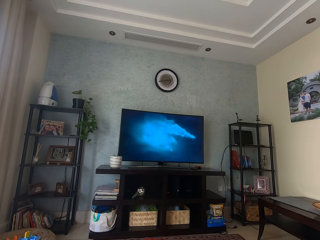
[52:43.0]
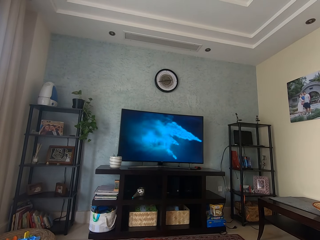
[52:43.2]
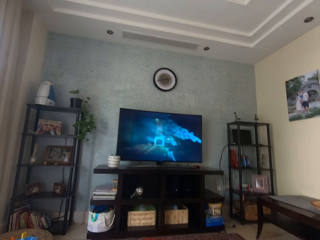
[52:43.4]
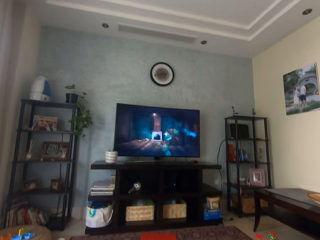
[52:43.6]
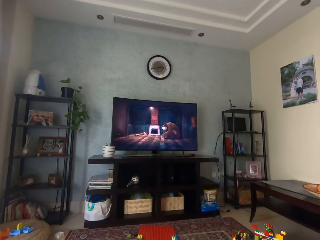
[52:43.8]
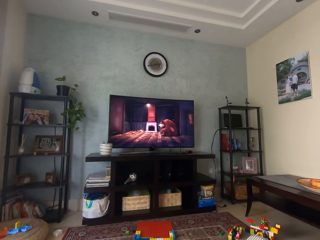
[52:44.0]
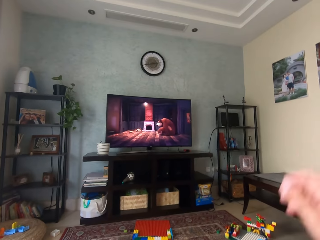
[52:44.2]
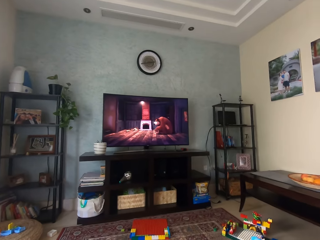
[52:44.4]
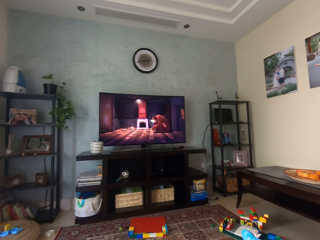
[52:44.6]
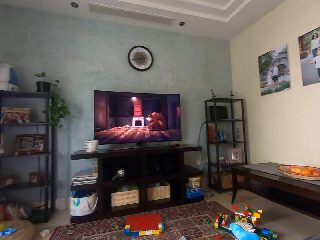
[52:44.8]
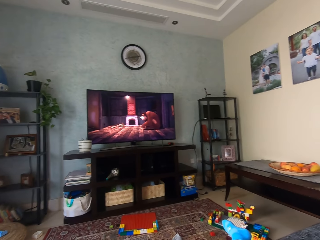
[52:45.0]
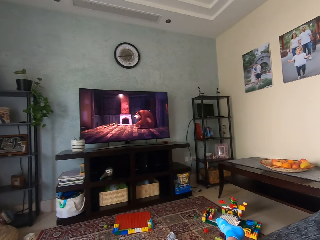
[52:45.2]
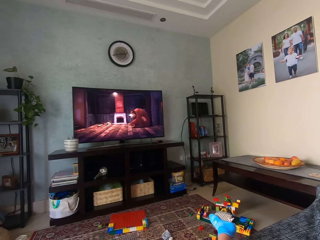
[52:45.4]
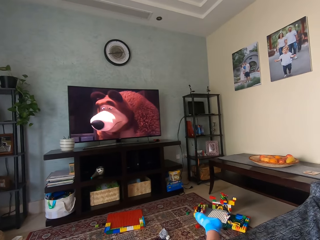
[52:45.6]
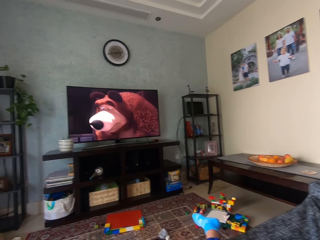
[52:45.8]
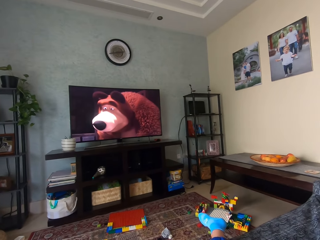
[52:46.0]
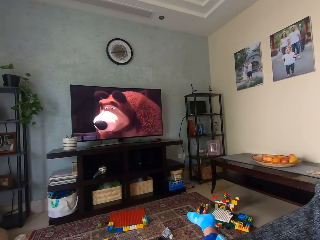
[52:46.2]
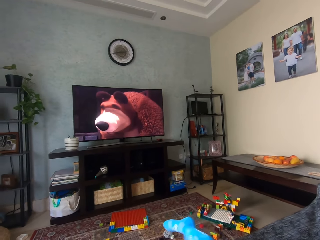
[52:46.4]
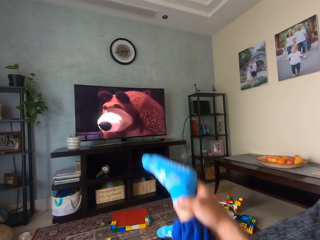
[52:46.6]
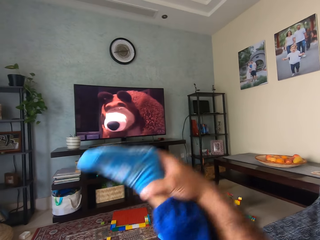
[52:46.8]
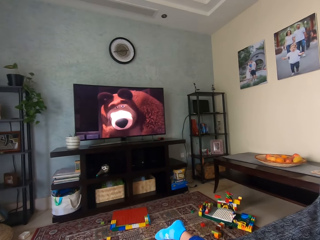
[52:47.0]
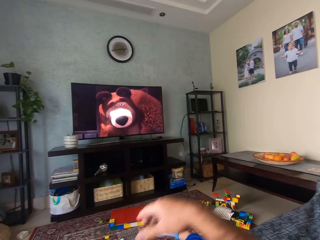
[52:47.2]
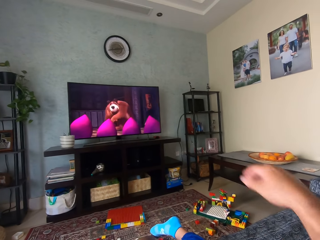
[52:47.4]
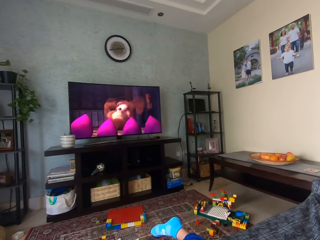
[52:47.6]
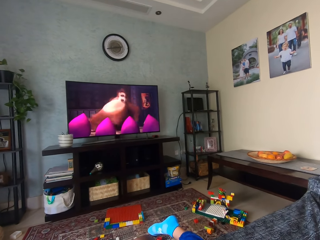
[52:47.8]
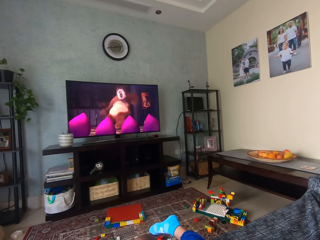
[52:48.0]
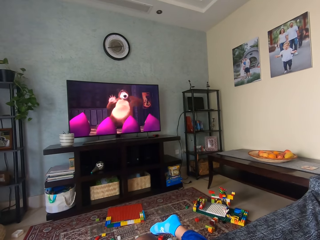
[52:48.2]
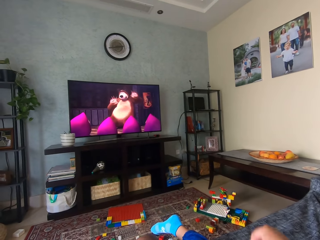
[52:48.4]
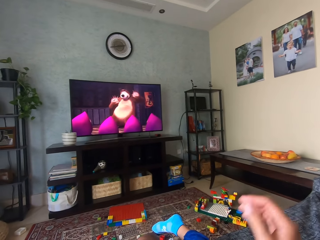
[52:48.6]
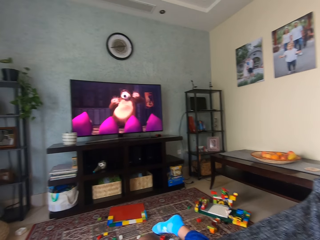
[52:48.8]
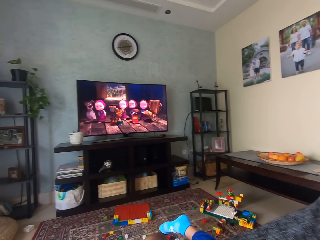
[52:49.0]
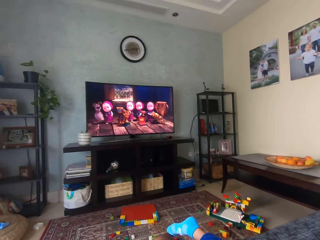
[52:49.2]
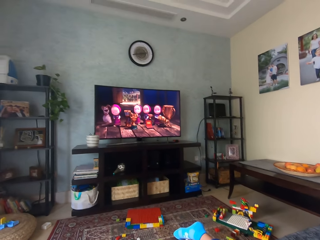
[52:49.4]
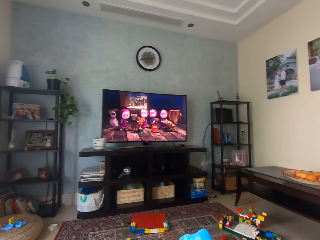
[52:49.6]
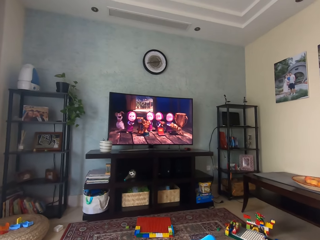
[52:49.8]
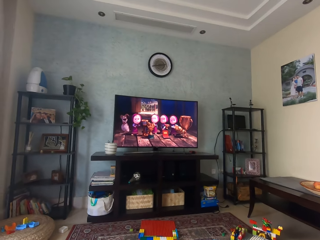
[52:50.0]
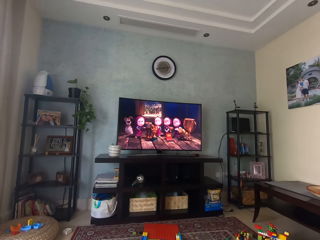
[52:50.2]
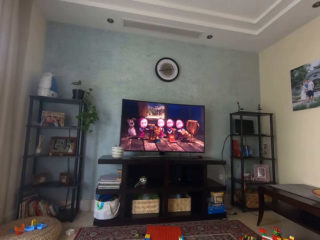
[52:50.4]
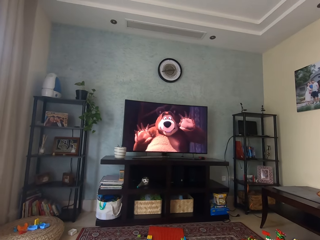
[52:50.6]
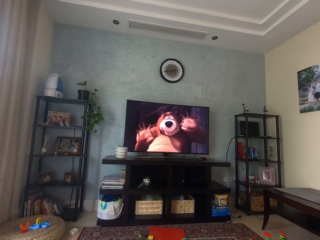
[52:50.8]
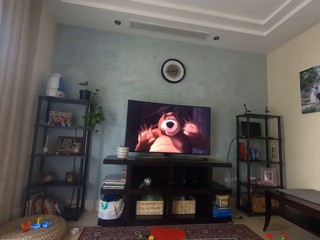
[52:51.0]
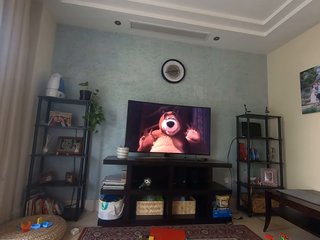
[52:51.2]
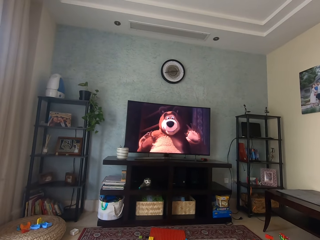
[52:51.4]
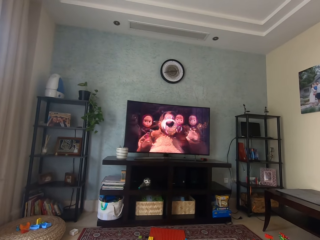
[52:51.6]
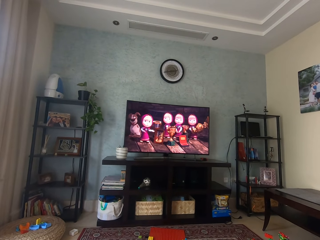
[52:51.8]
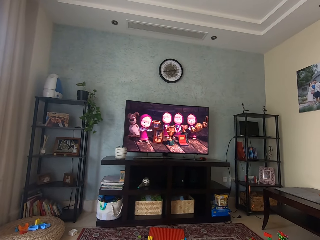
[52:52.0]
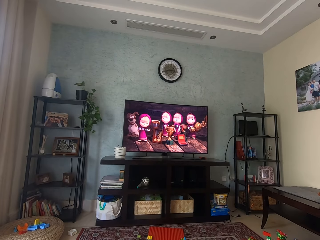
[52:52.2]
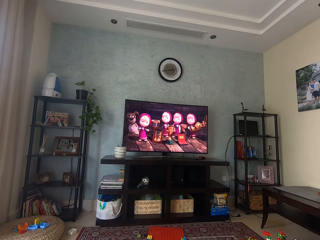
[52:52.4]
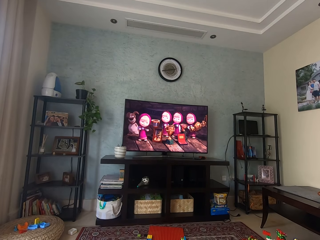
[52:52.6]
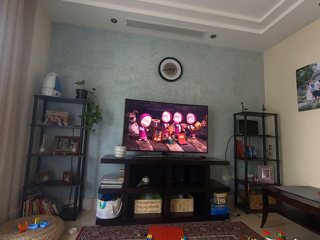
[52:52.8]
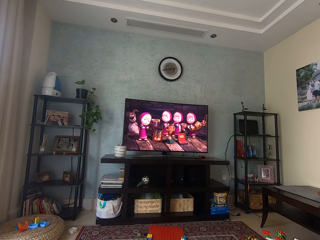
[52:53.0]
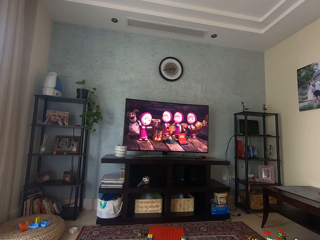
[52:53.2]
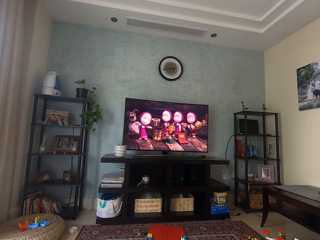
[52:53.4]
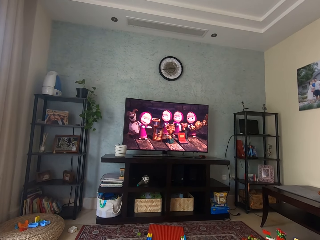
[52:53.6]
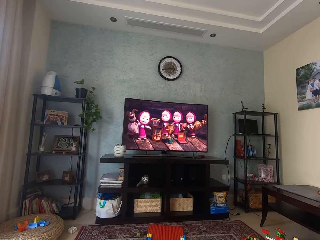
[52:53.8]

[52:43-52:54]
The camera wearer moves the leg. They watch television.

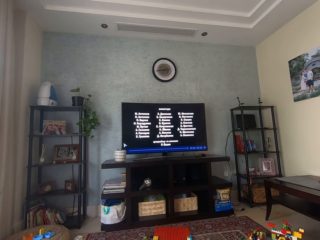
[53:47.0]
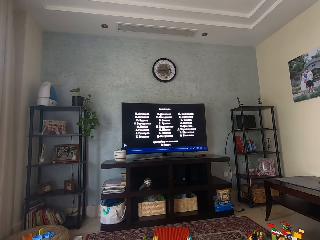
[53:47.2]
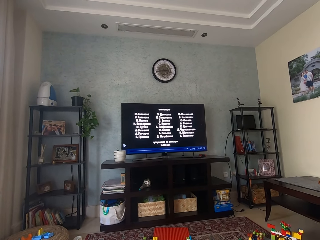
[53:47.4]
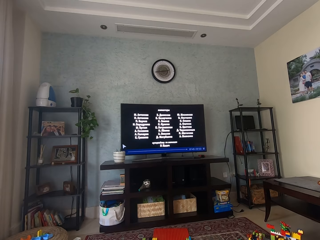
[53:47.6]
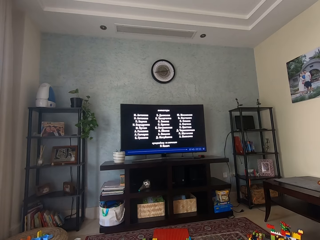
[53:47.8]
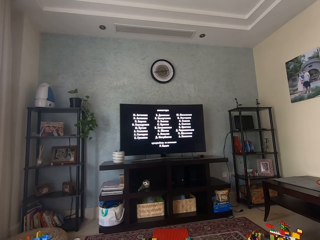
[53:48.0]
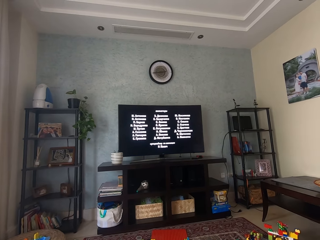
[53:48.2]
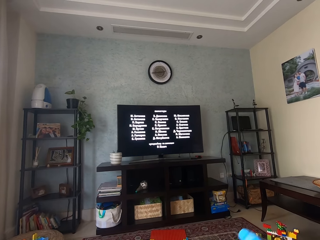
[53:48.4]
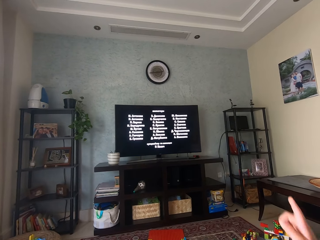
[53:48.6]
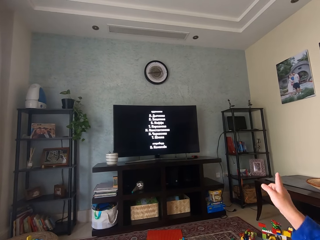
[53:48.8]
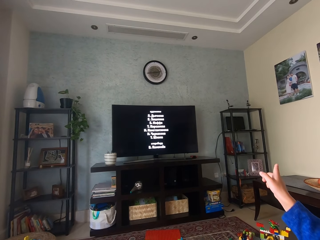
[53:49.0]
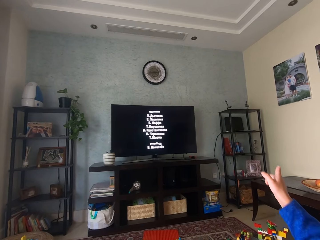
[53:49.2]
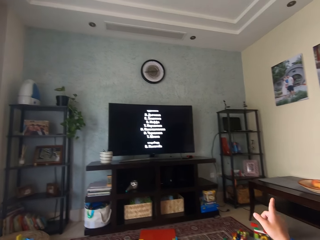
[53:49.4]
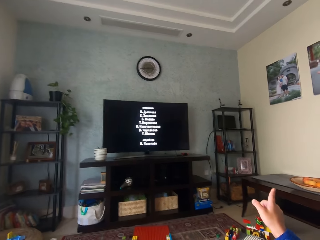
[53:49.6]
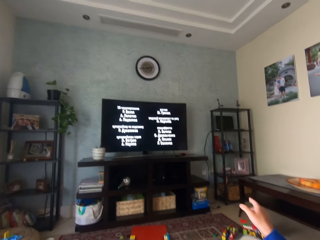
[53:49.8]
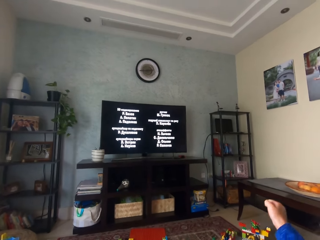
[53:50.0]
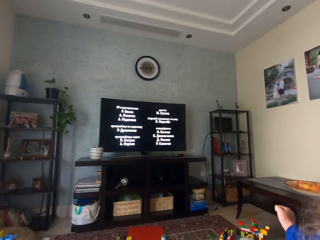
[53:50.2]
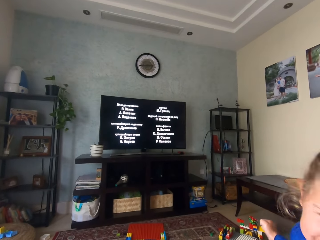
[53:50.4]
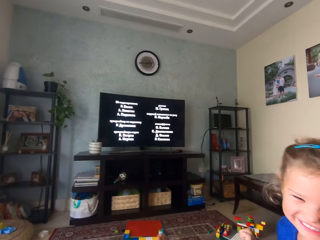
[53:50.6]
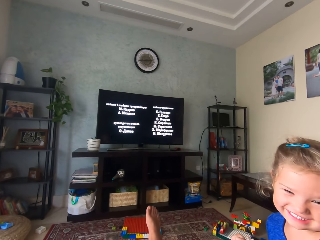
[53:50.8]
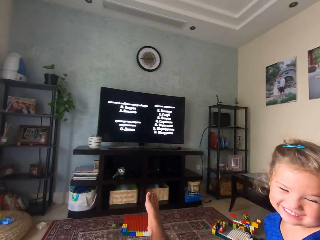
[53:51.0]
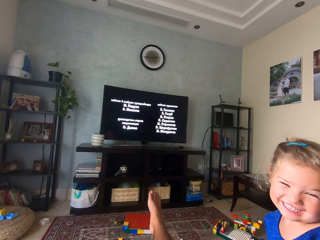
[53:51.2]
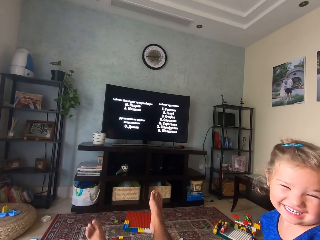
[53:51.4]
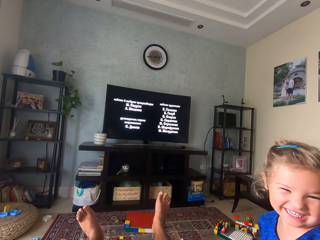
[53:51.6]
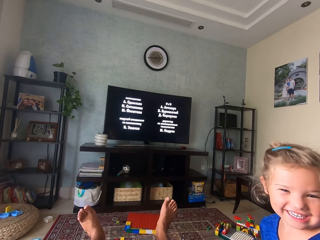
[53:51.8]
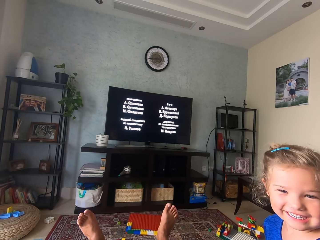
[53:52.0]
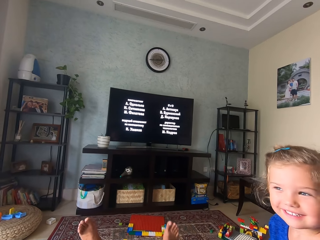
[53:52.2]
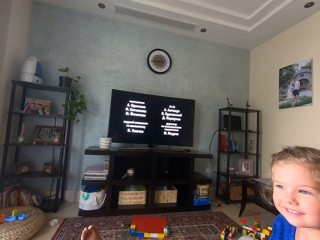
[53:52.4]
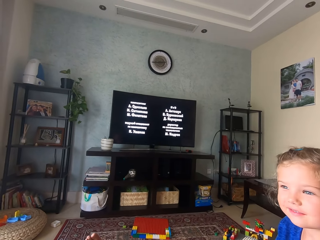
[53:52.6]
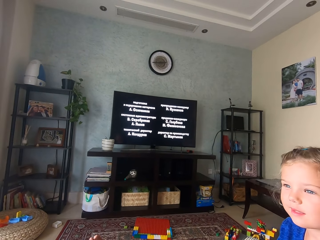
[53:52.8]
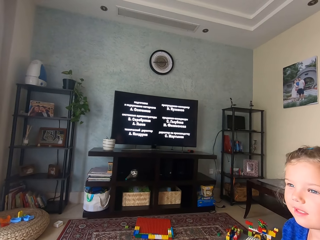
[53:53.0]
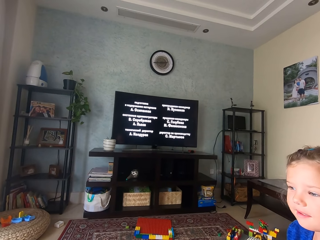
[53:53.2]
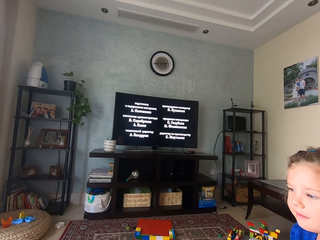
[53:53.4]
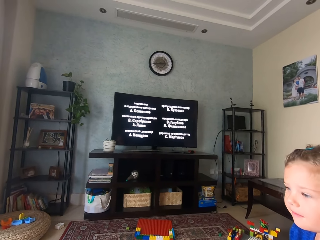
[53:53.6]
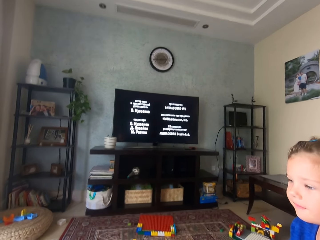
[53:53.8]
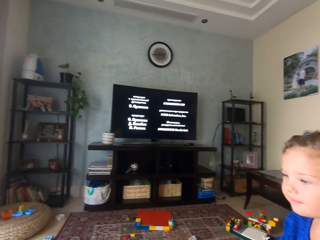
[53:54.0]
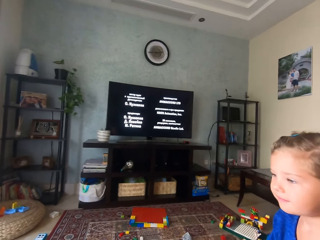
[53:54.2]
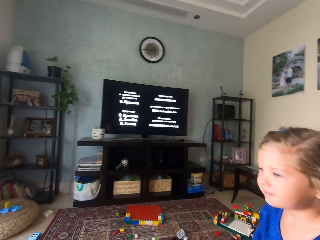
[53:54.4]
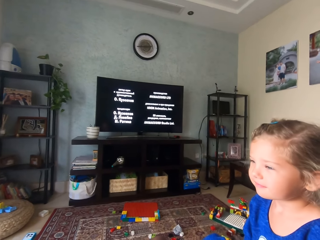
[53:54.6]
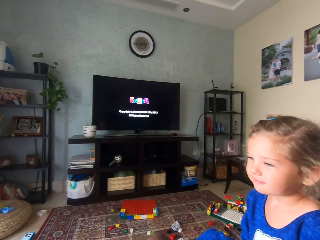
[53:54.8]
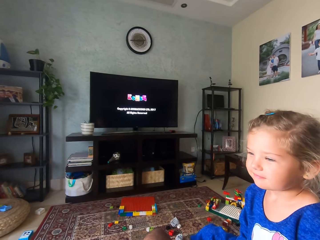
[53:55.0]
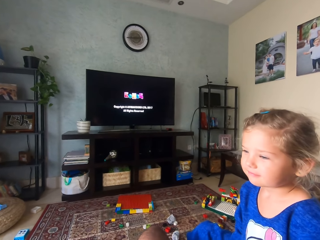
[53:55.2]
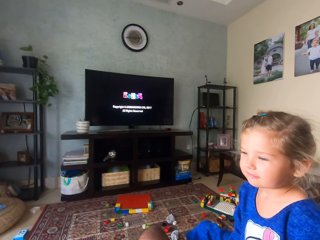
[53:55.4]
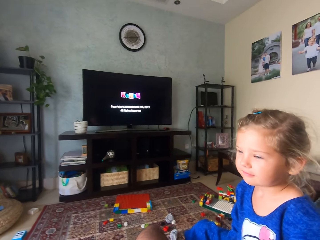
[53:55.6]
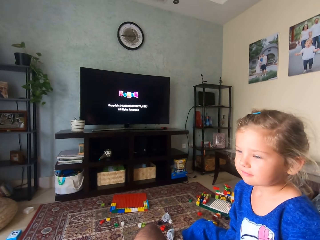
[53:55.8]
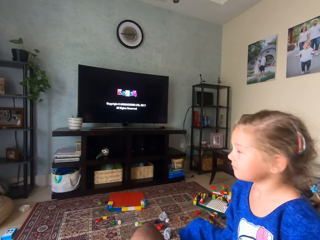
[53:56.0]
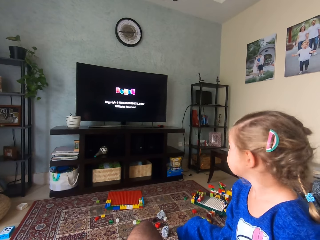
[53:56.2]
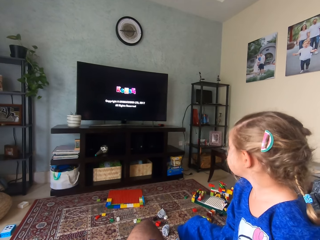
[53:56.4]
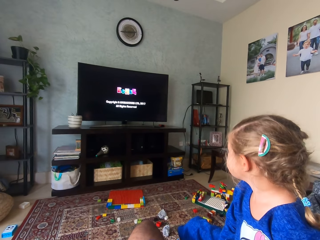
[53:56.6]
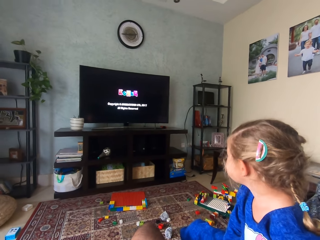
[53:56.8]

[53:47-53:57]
A girl speaks to the camera wearer. The camera wearer interacts with the girl. They stare around. The girl looks at the television.
